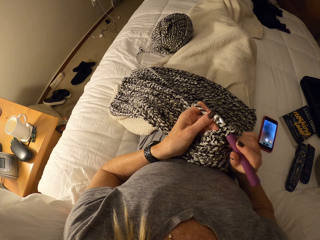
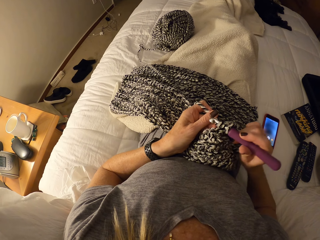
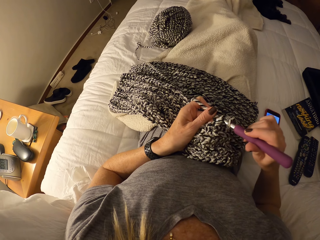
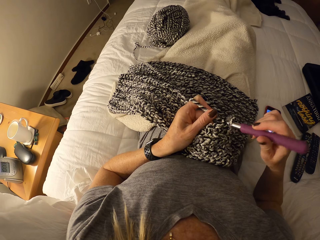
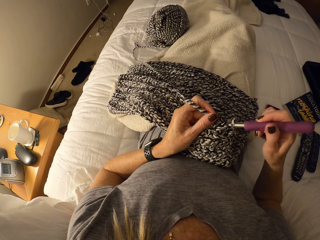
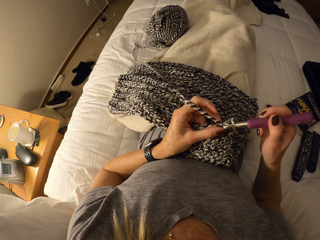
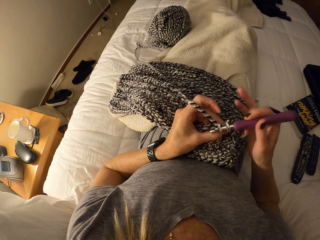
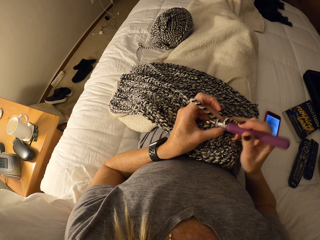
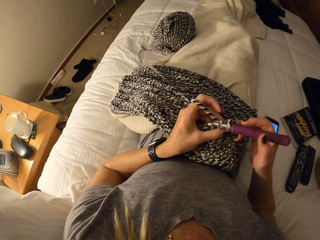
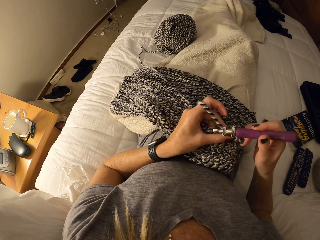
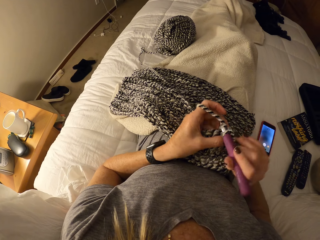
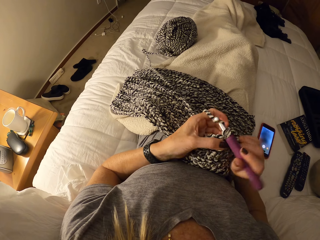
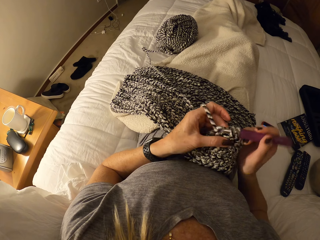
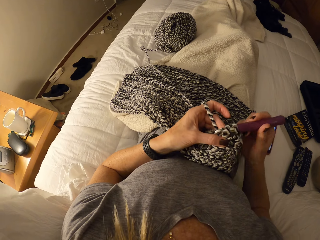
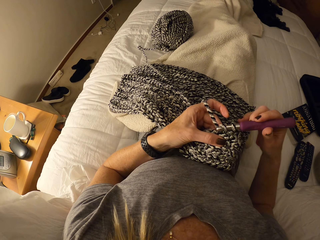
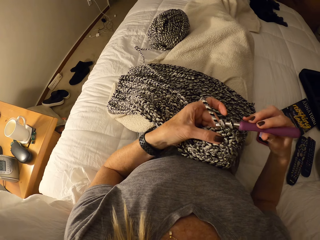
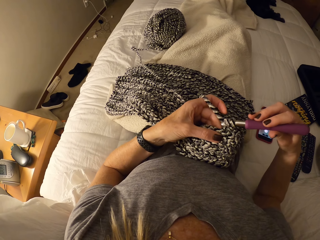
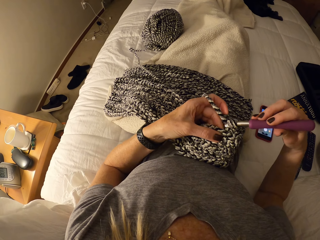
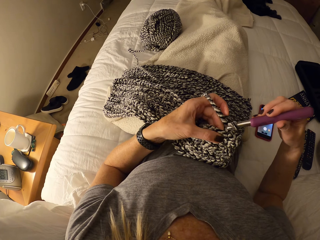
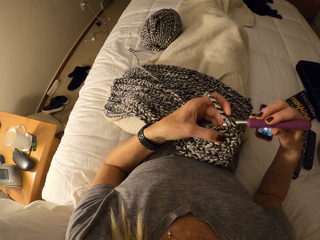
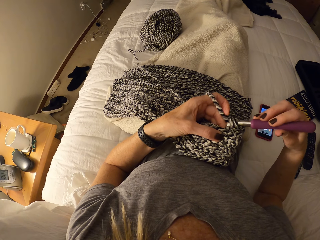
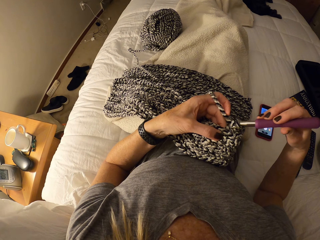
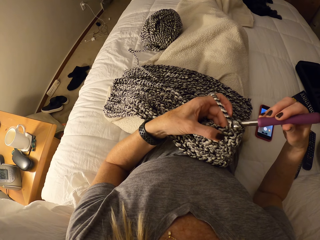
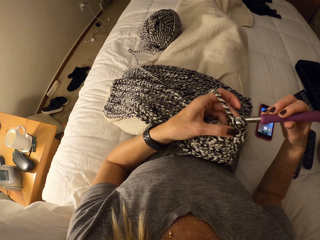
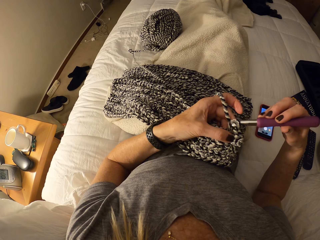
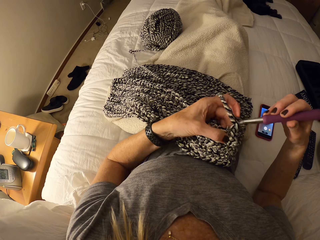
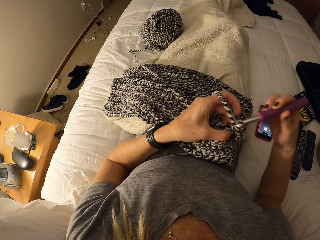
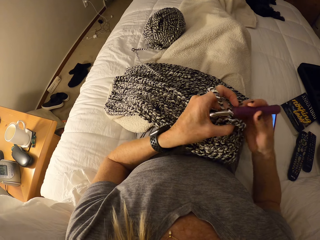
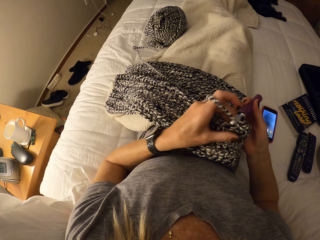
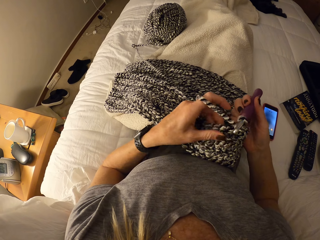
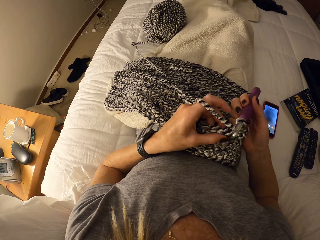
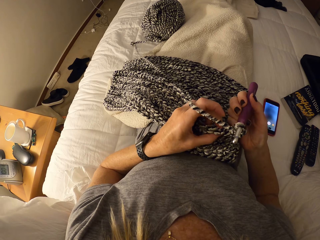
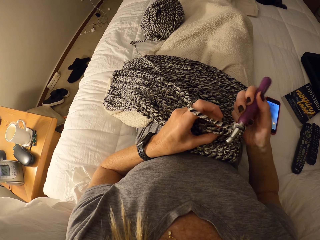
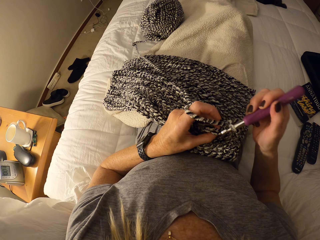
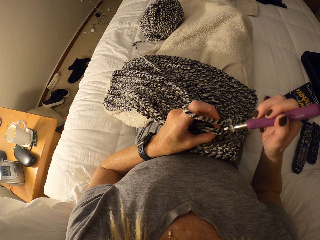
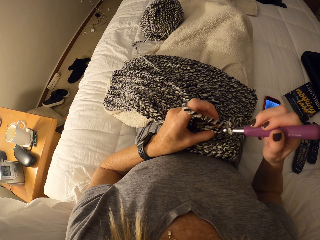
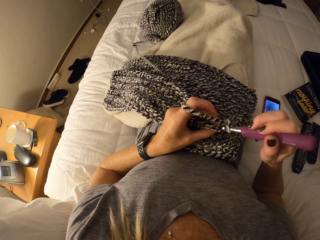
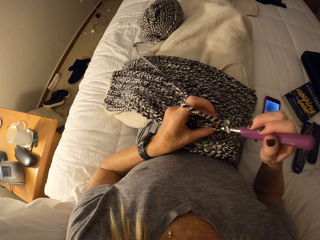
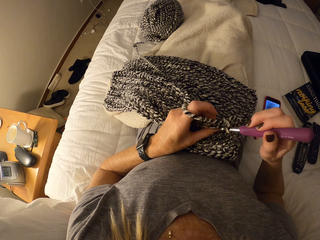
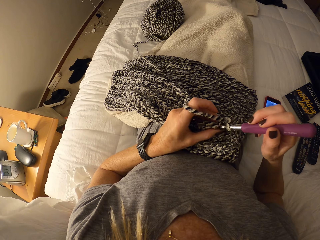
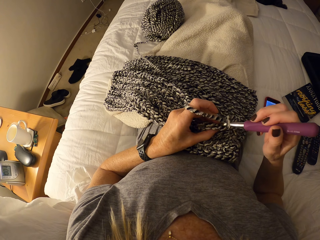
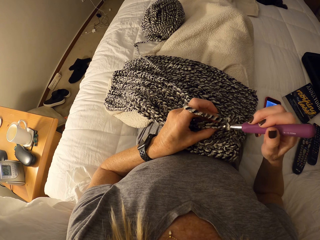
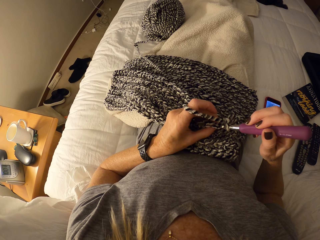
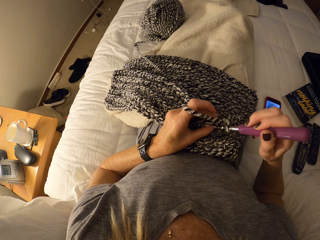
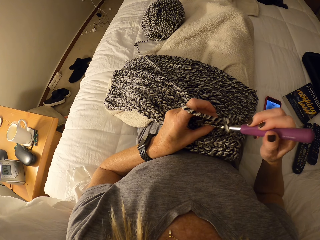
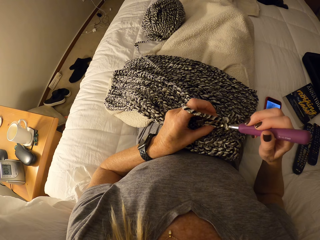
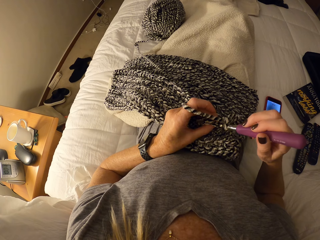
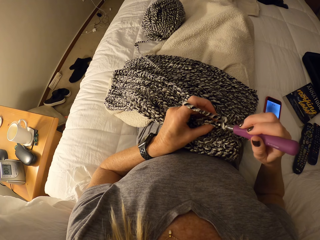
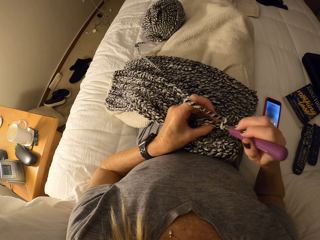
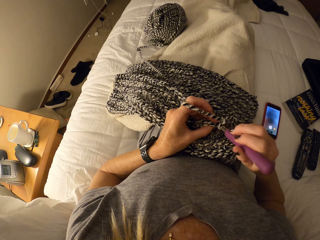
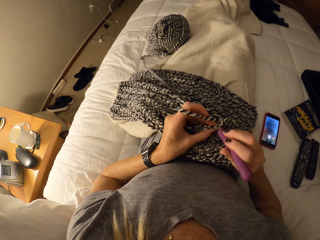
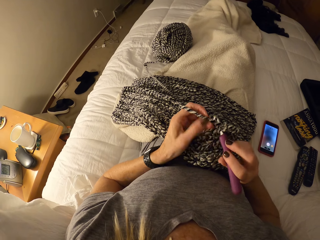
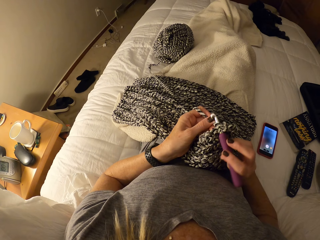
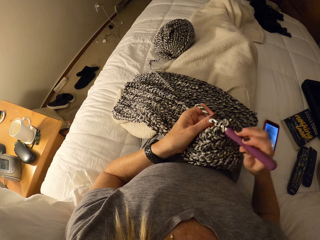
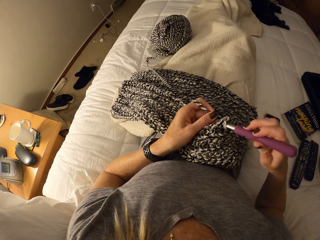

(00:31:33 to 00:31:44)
The camera wearer interlocks loops of yarn with the crochet hook.

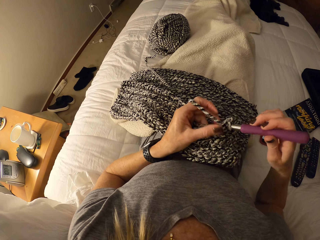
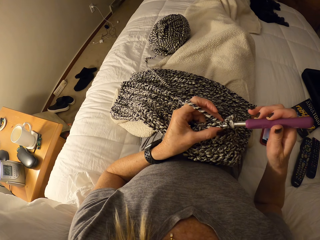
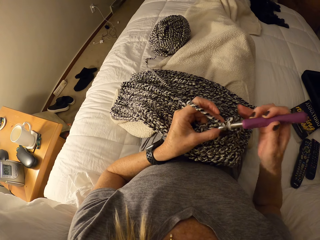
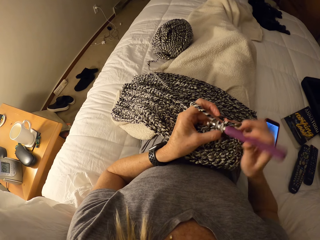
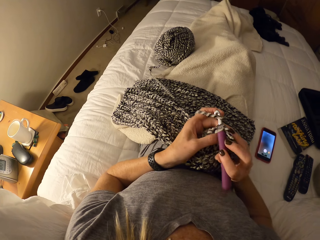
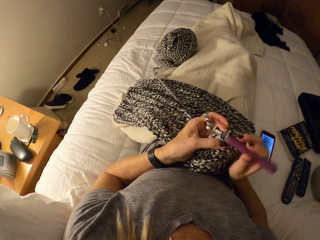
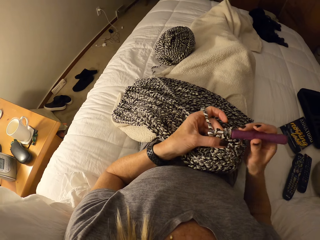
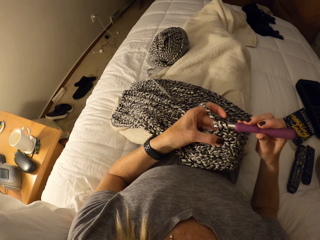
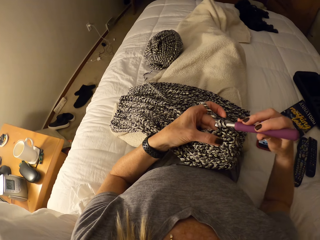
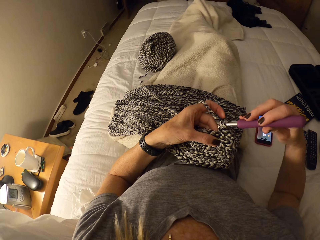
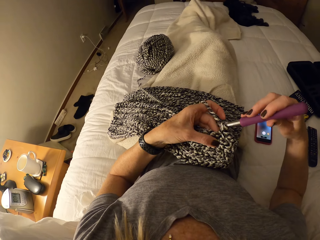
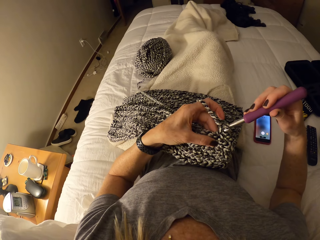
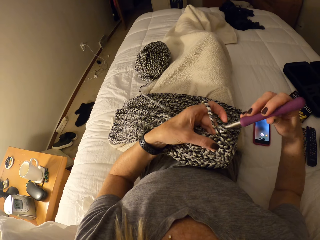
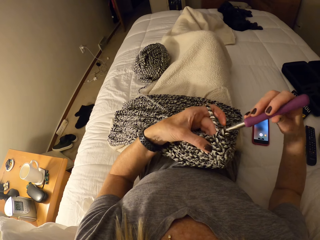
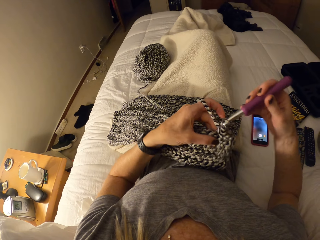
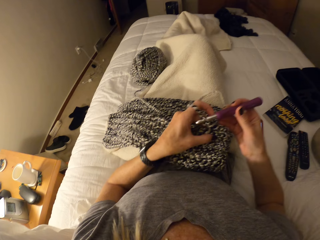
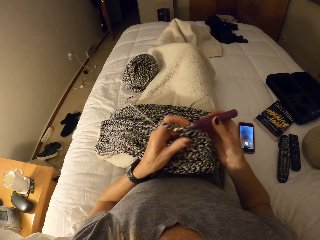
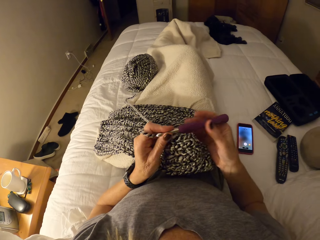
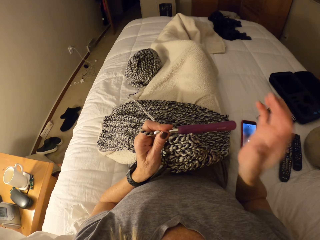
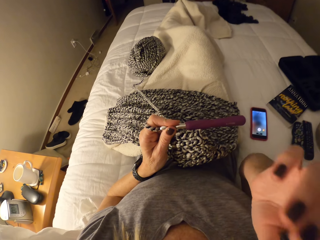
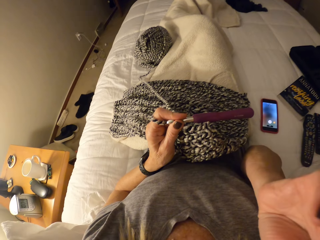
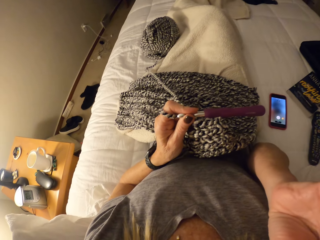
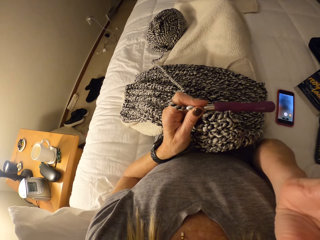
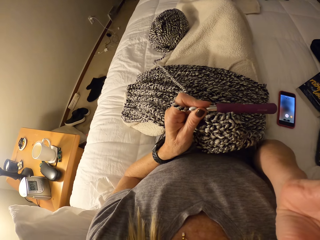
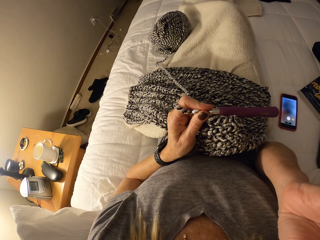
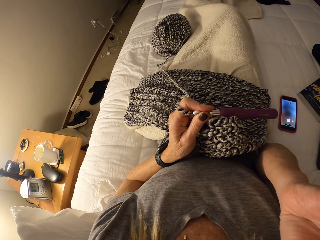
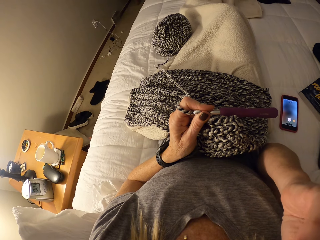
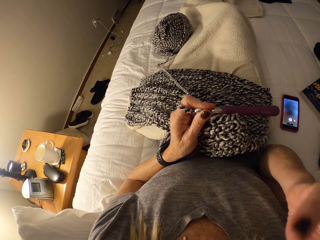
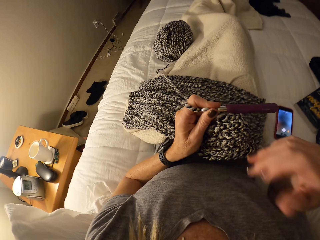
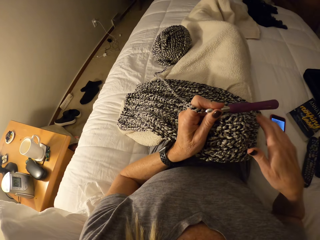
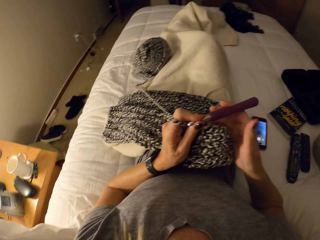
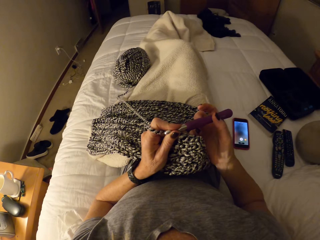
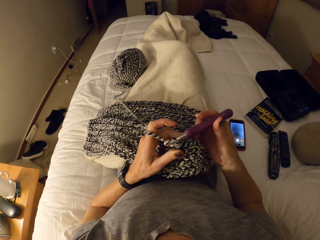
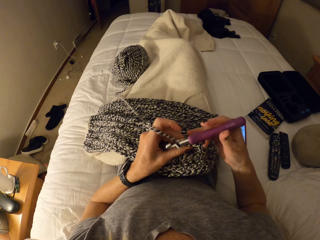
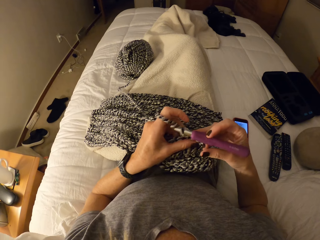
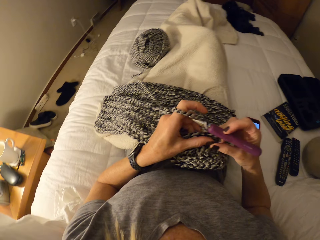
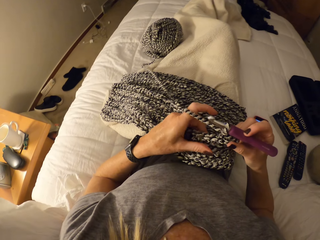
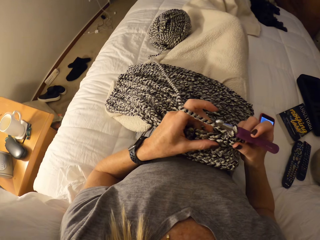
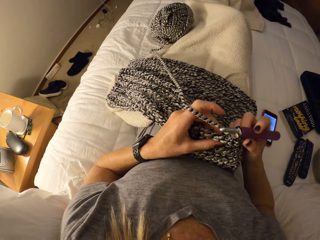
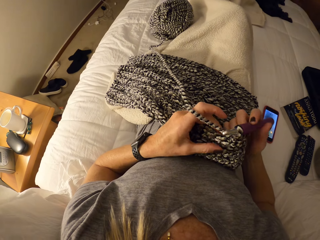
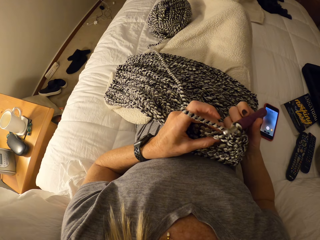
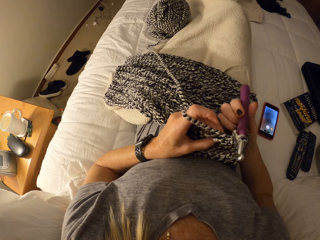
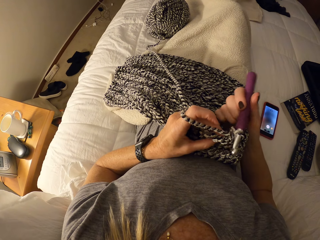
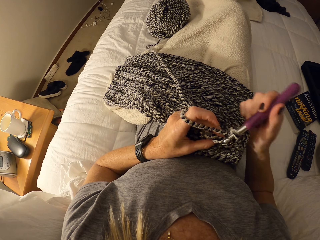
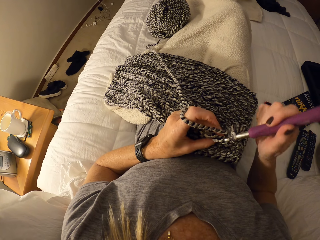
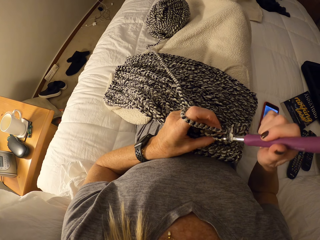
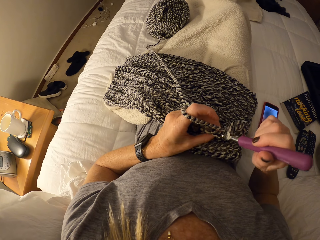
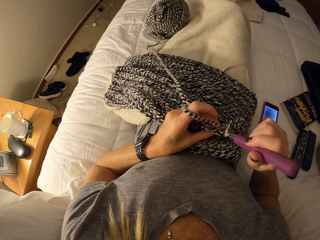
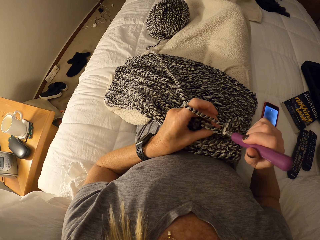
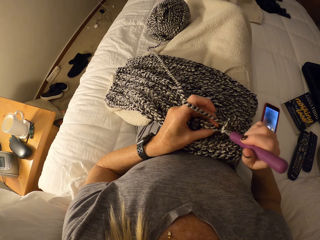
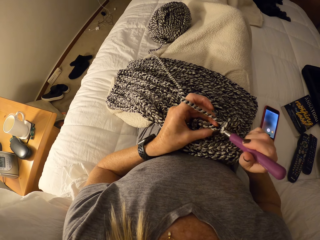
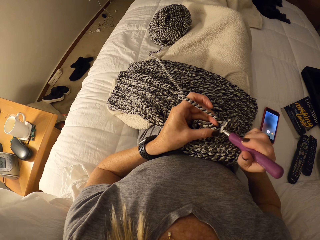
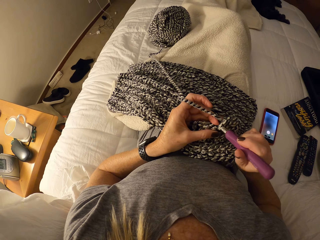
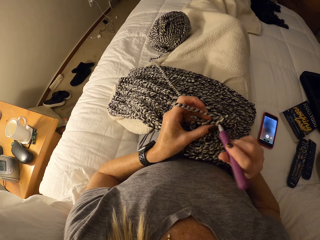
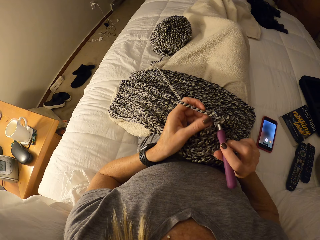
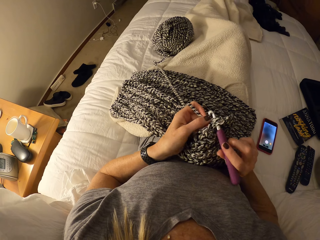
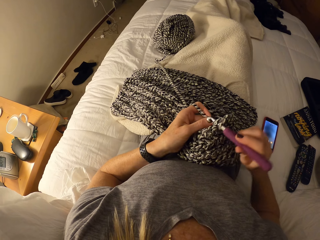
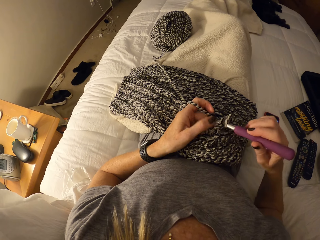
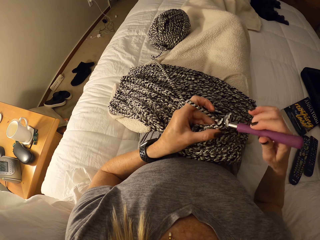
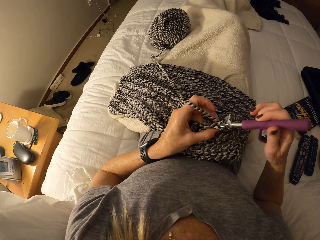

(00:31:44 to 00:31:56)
The camera wearer adjusts the camera. She touches her head. She crochets a yarn with a crochet needle.
